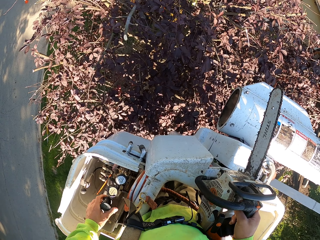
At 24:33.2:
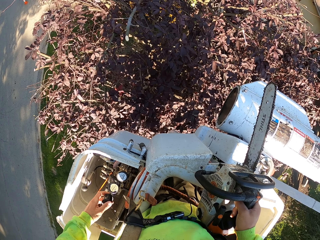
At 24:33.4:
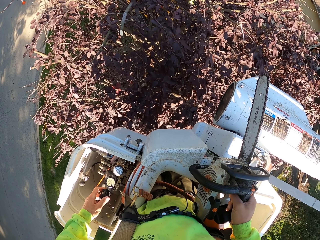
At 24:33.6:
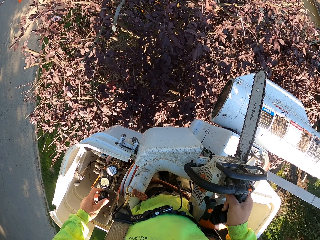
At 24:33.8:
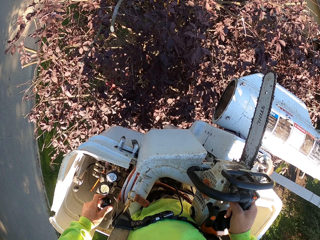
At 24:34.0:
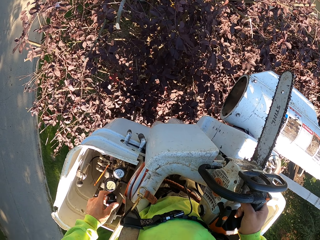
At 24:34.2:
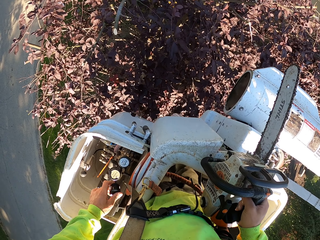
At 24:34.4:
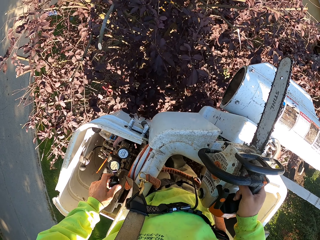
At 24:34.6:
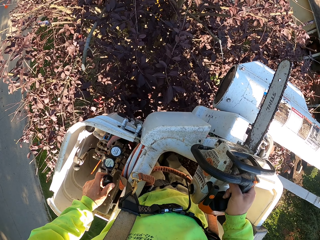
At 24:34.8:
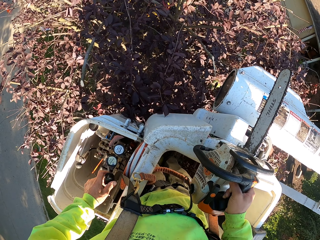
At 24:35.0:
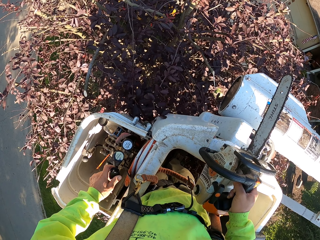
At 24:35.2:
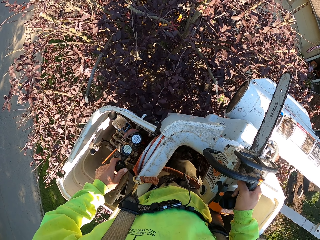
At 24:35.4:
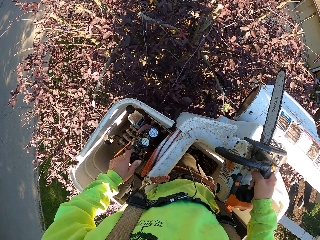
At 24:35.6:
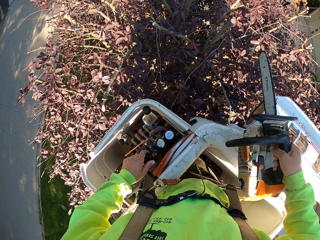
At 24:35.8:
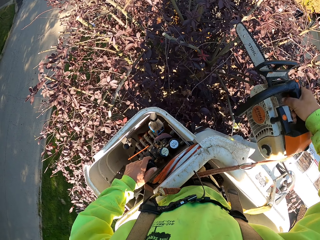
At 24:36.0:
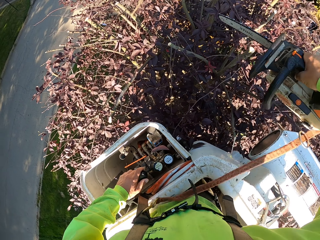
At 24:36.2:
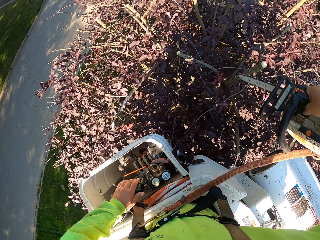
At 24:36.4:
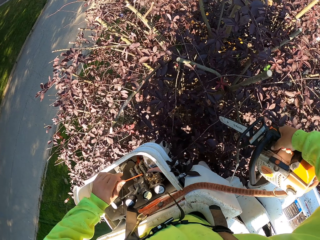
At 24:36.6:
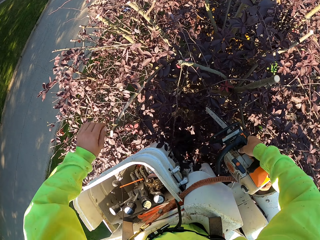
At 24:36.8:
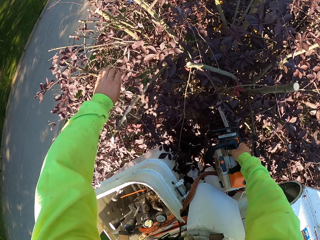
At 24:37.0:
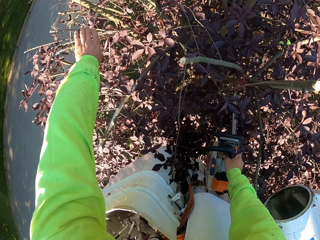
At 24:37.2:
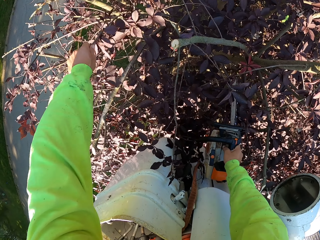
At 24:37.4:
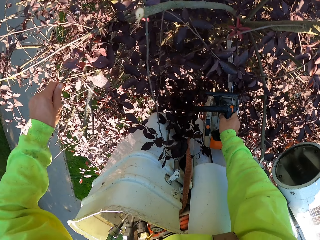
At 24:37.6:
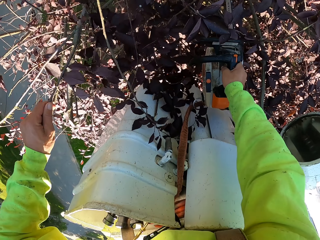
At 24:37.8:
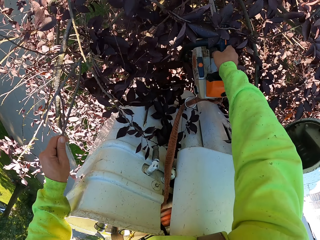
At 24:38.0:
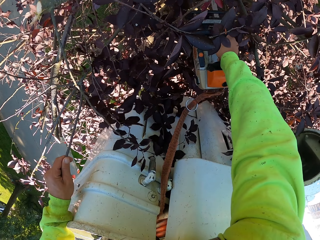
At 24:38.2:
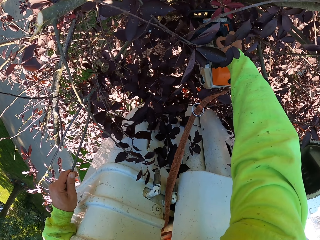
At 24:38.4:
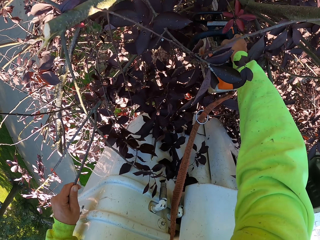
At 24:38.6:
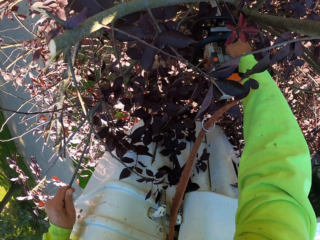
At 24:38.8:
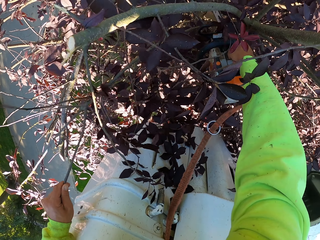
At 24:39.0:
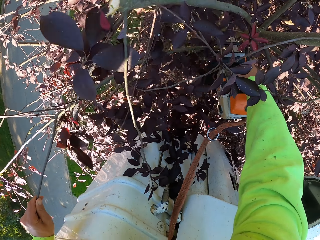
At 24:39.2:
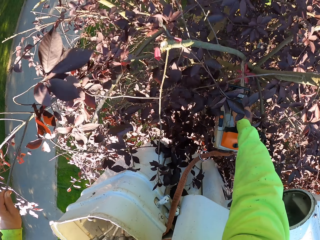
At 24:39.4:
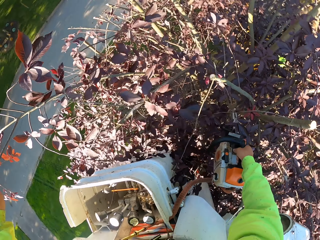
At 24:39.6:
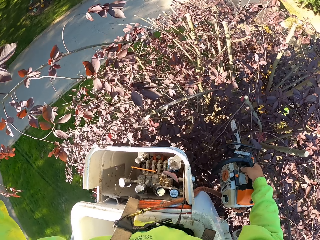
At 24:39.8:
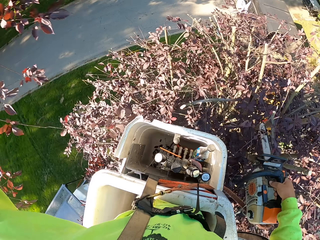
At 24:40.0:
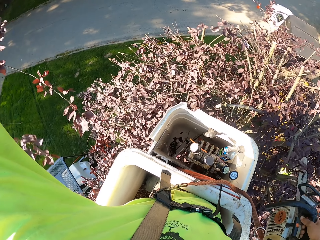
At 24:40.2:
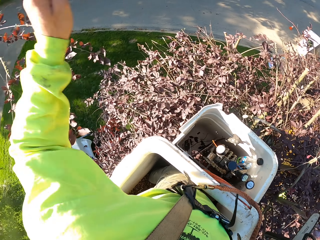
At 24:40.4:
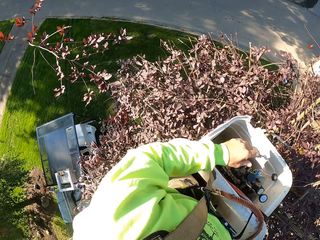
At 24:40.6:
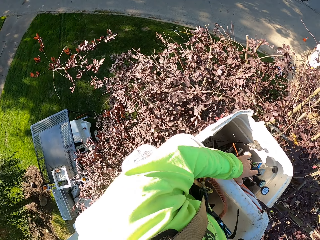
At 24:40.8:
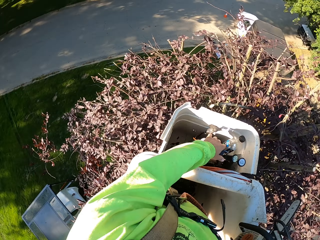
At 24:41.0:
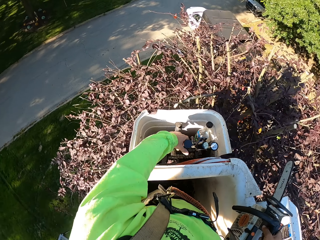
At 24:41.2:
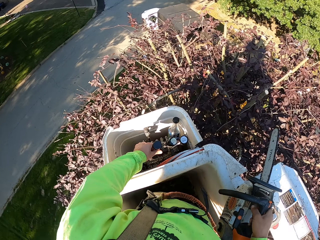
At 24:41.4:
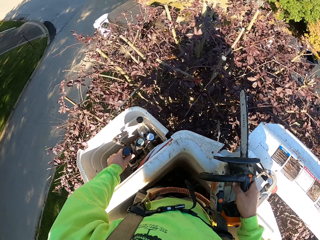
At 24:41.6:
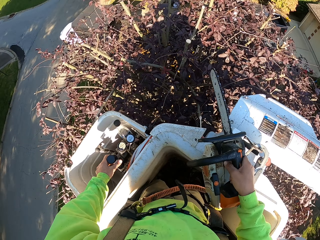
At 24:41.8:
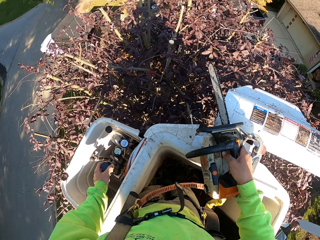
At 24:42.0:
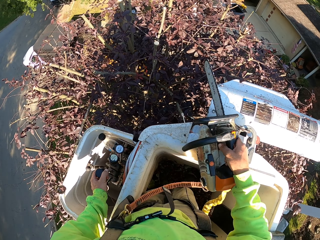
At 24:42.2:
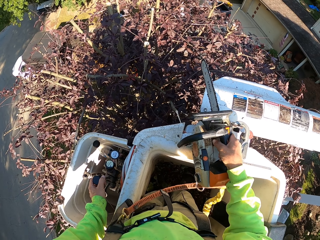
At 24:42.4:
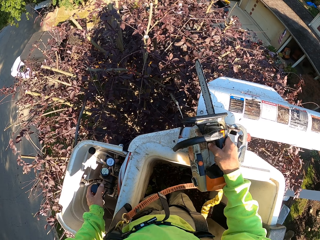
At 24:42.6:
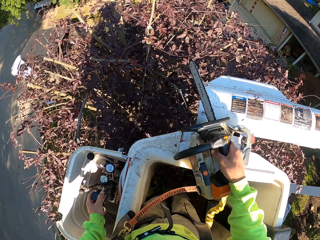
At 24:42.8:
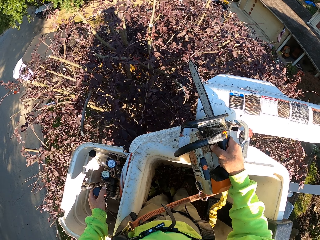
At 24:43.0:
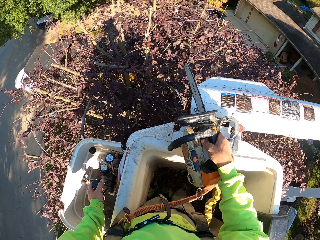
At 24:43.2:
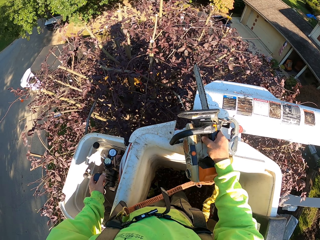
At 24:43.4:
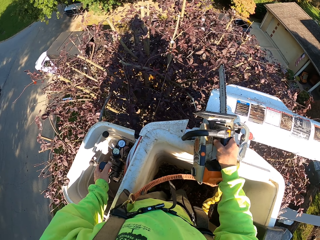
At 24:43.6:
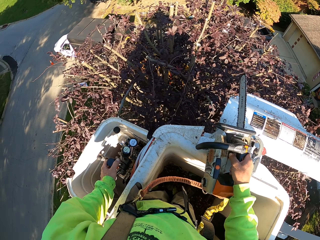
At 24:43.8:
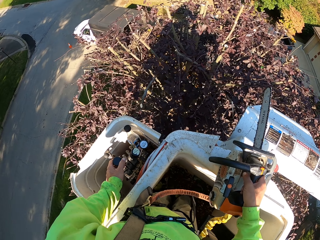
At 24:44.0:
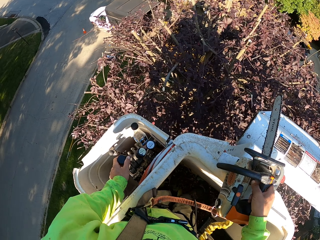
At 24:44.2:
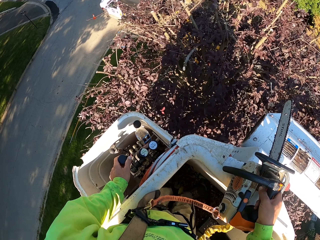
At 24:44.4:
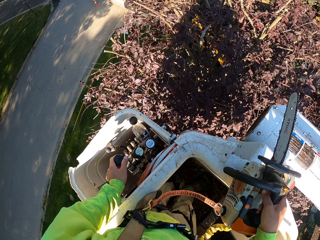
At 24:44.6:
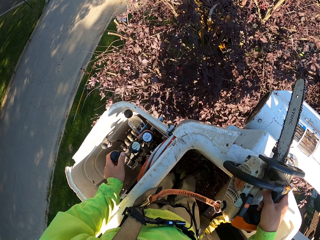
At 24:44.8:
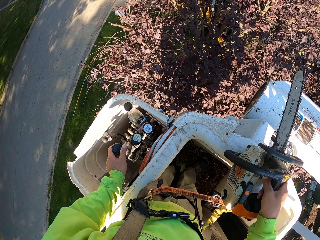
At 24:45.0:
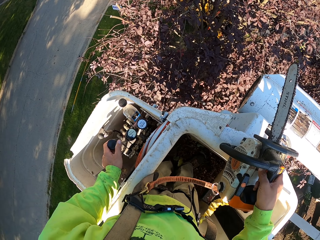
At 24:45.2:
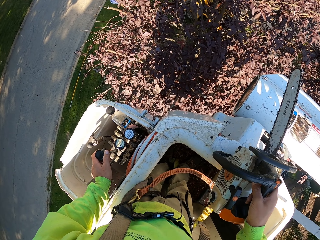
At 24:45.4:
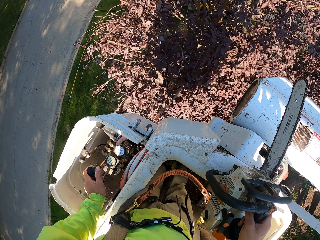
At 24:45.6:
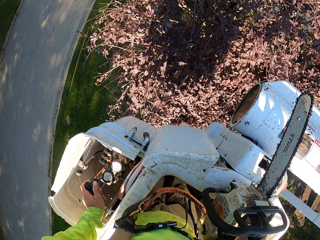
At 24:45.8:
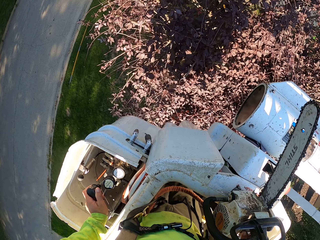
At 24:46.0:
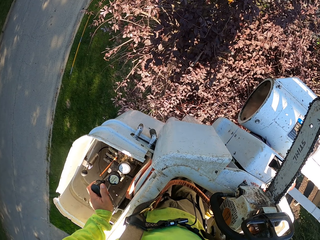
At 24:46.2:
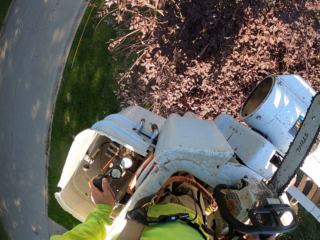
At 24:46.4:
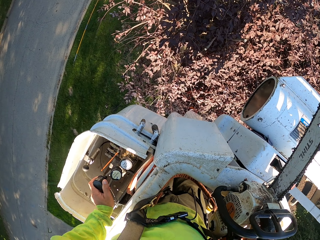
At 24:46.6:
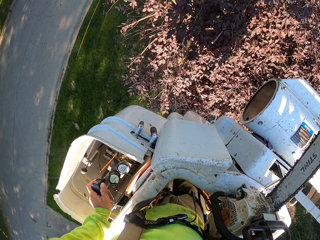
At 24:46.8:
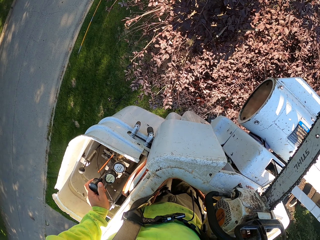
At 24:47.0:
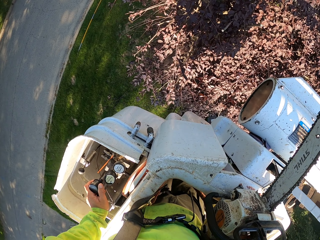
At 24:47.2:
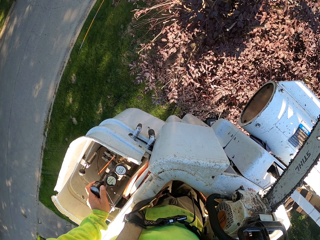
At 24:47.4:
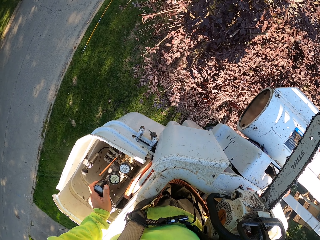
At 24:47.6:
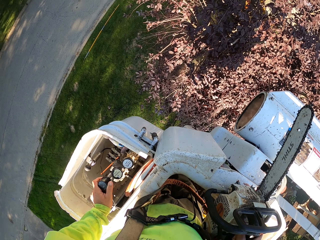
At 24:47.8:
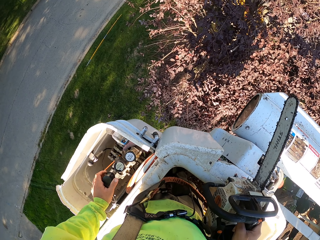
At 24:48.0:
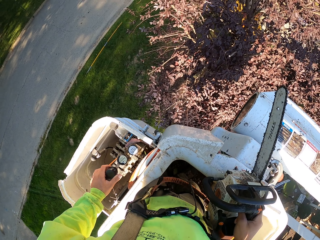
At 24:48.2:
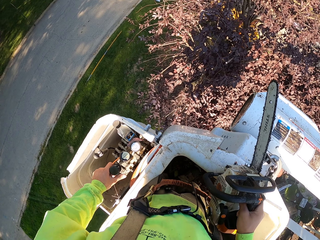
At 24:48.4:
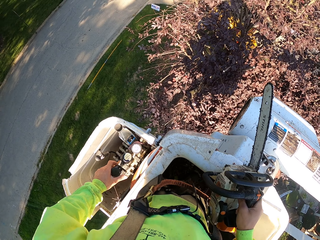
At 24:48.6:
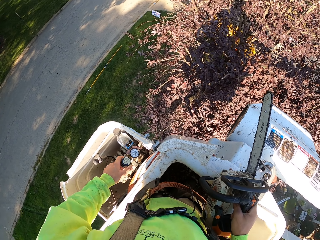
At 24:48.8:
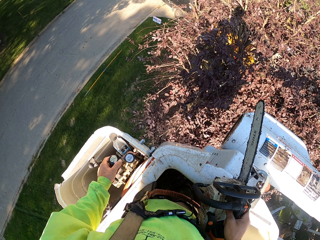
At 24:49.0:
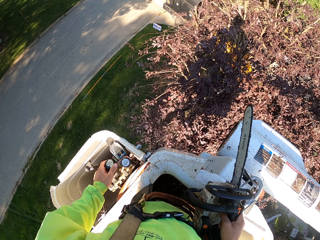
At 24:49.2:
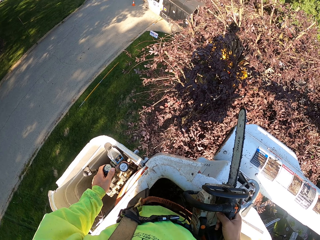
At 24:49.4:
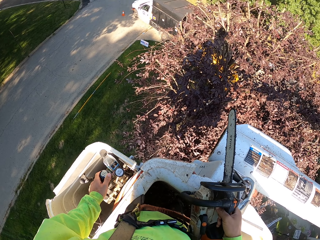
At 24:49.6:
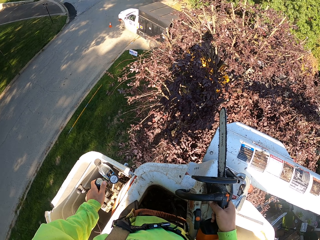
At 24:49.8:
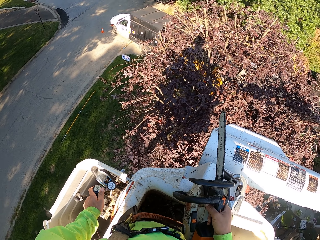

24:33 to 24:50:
The camera wearer trims some tree branches with the chainsaw in his right hand. He picks the tree branches from the tree with his left hand. He drops the tree branches in his left hand on the ground. He throws the branch. He operates the boom lift with the control sticks in the bucket of the boom stick in his left hand. He adjusts the carrier.

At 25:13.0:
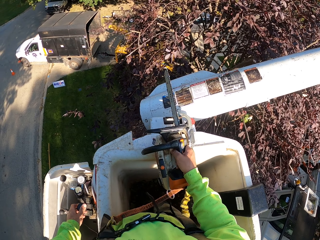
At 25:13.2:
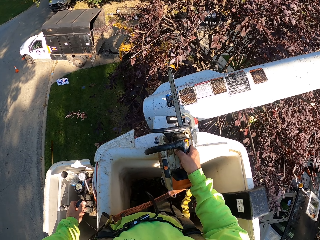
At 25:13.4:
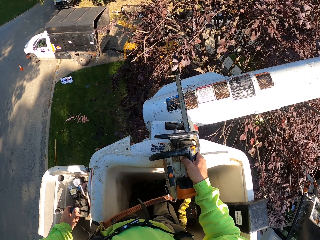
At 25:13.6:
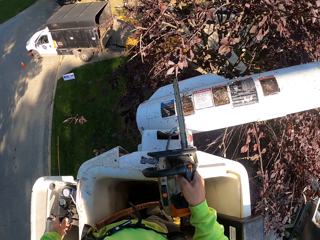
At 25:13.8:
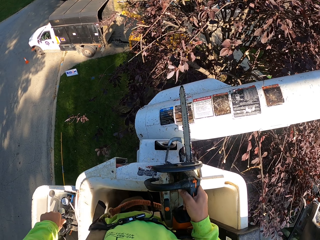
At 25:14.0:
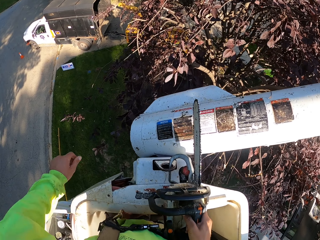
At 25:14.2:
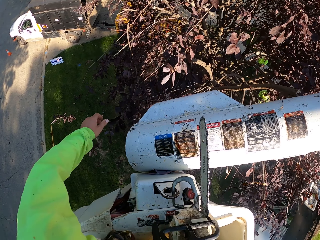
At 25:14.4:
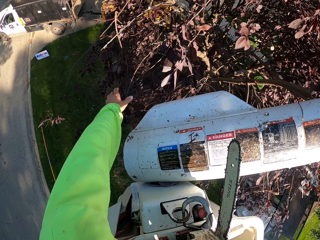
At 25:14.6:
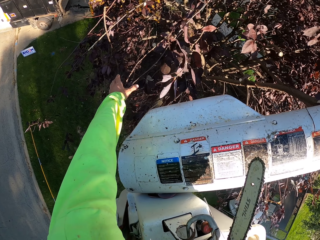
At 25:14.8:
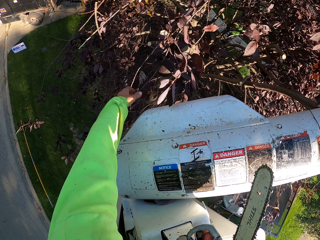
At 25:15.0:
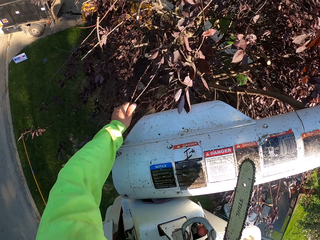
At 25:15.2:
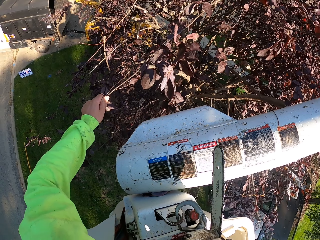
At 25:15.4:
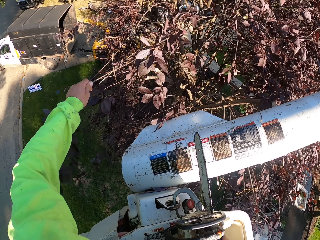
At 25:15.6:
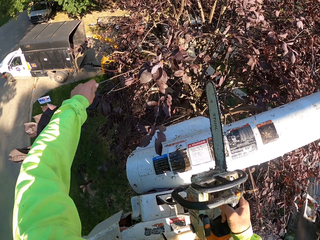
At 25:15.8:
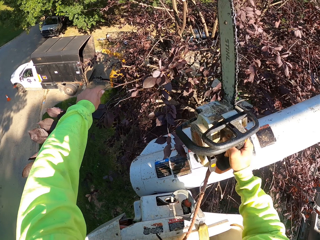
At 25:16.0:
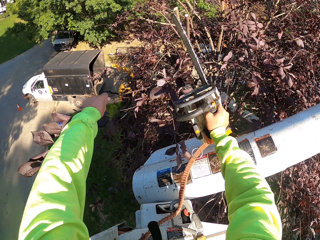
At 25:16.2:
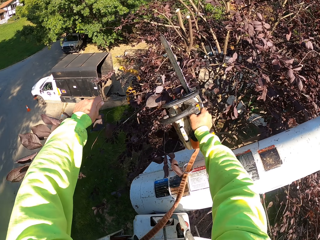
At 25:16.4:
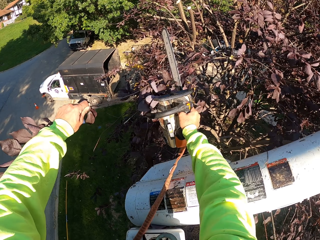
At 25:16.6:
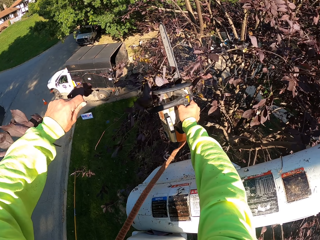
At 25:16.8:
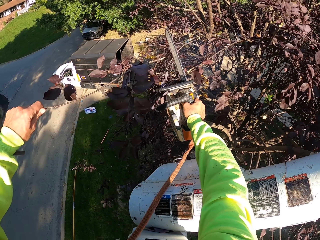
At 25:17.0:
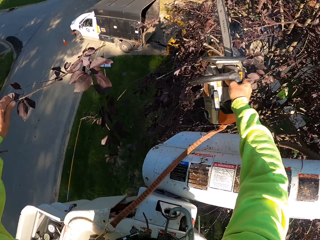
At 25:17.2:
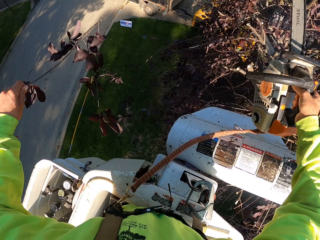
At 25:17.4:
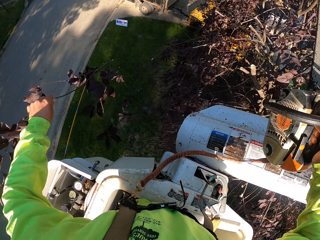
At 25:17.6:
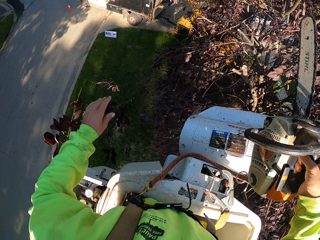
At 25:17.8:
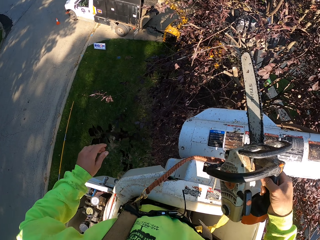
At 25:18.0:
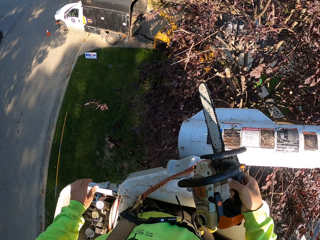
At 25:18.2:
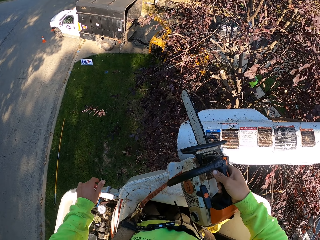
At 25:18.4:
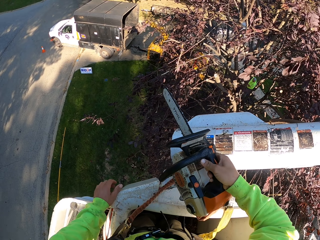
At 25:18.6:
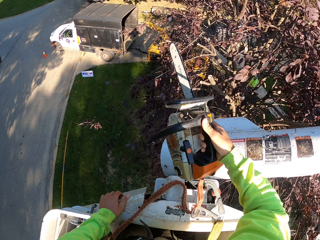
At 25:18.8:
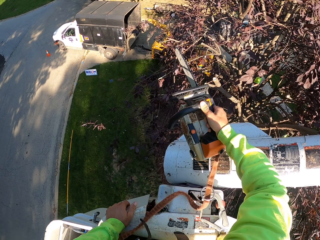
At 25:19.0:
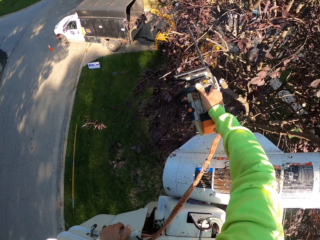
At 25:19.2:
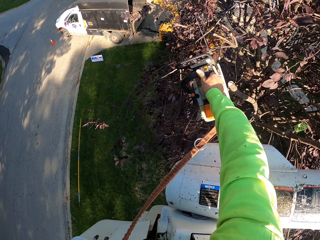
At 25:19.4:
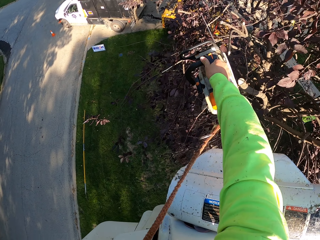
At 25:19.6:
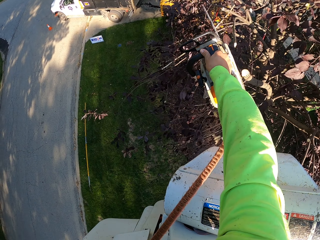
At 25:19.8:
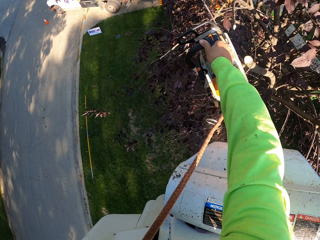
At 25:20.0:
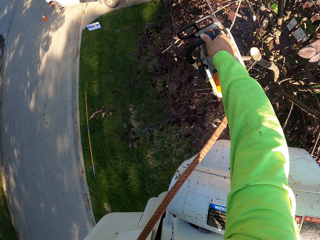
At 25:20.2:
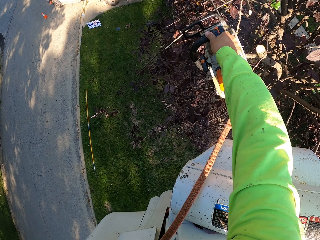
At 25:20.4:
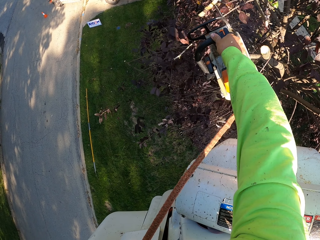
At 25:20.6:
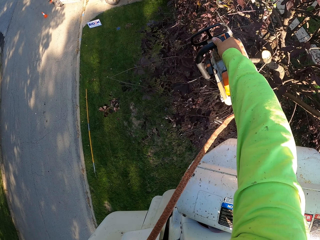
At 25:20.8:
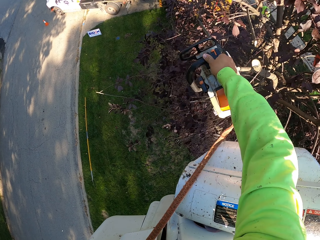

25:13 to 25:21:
The camera wearer holds a branch of the tree with his left hand. He cuts the tree branch with the chainsaw in his right hand. He throws the branch. He drops the tree branches in his left hand on the ground. He trims some tree branches with the chainsaw in his right hand.
